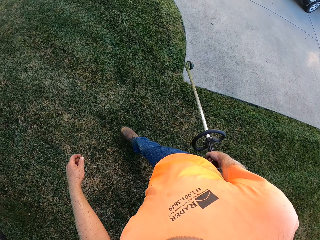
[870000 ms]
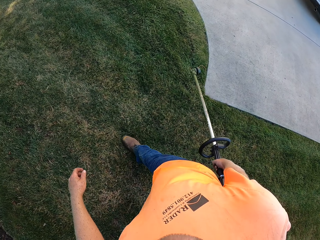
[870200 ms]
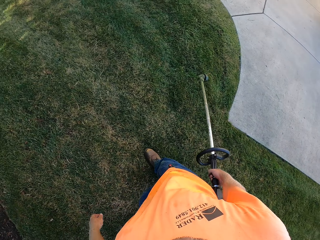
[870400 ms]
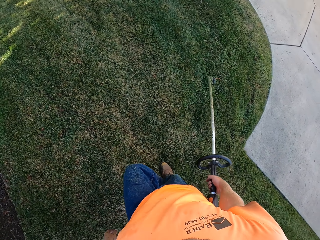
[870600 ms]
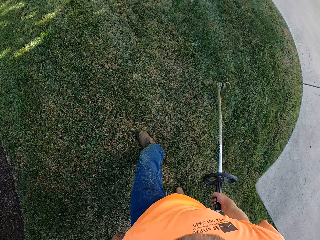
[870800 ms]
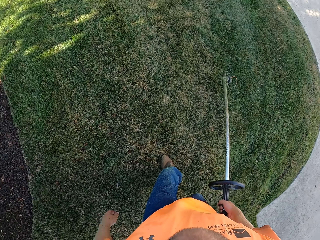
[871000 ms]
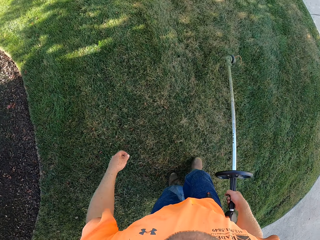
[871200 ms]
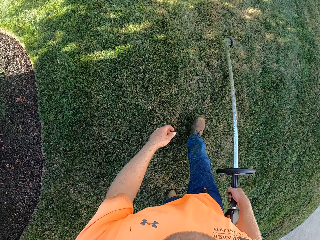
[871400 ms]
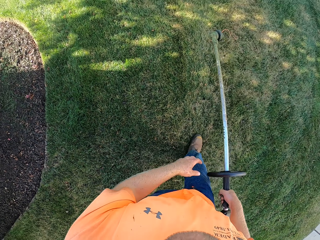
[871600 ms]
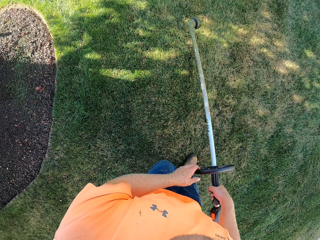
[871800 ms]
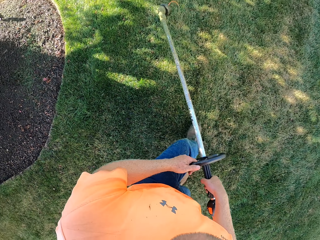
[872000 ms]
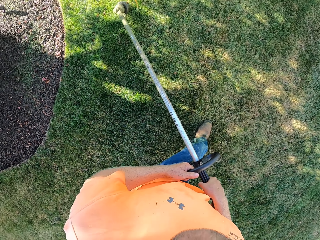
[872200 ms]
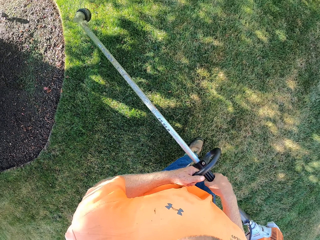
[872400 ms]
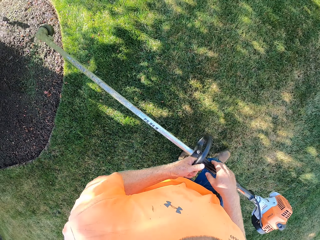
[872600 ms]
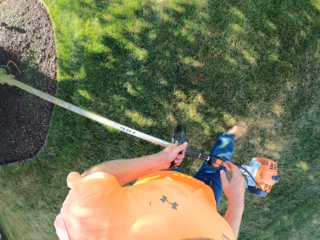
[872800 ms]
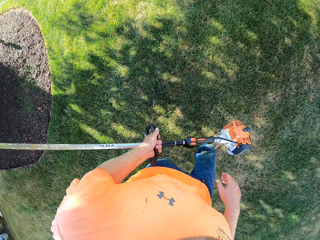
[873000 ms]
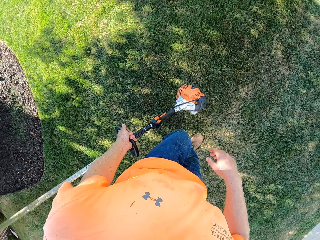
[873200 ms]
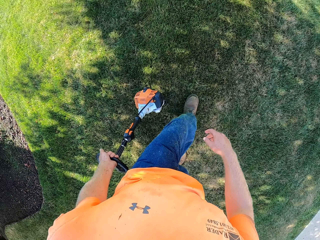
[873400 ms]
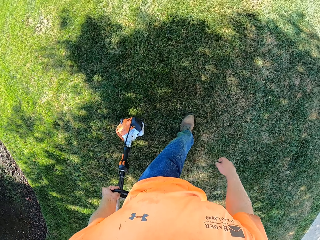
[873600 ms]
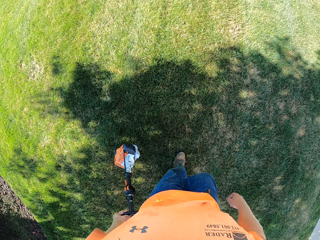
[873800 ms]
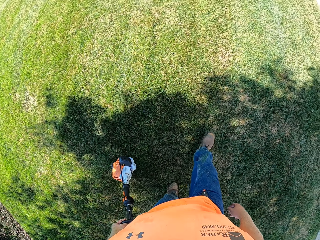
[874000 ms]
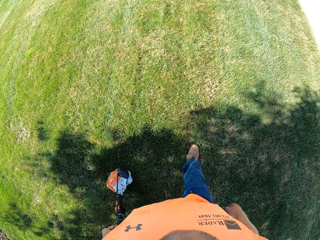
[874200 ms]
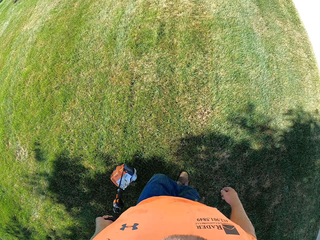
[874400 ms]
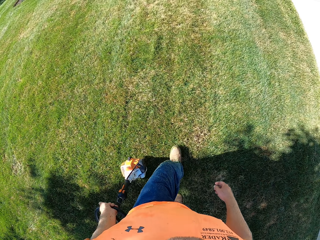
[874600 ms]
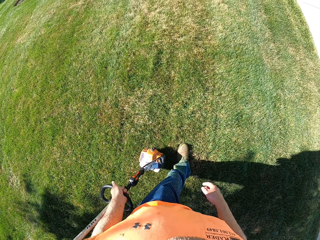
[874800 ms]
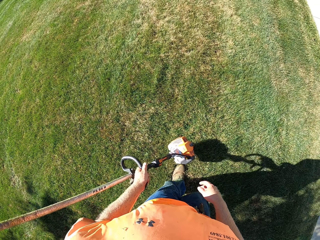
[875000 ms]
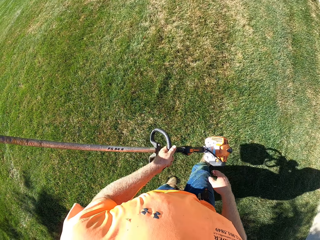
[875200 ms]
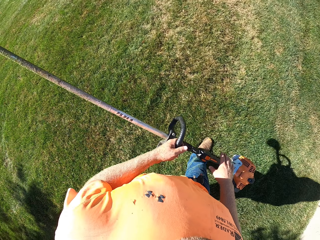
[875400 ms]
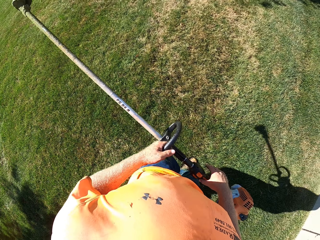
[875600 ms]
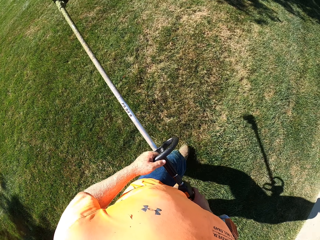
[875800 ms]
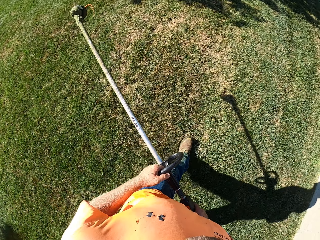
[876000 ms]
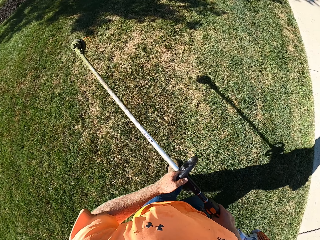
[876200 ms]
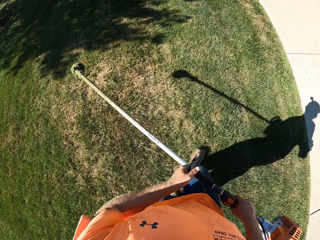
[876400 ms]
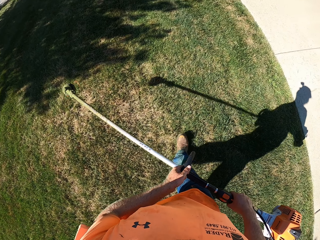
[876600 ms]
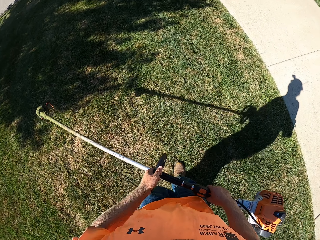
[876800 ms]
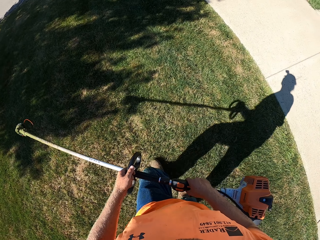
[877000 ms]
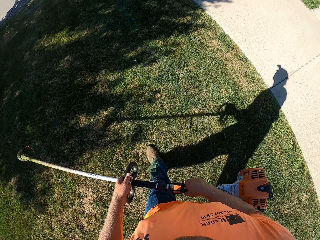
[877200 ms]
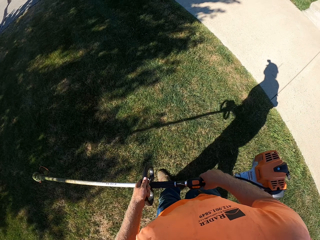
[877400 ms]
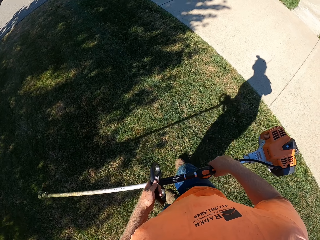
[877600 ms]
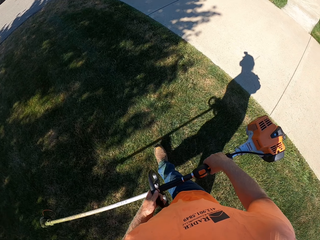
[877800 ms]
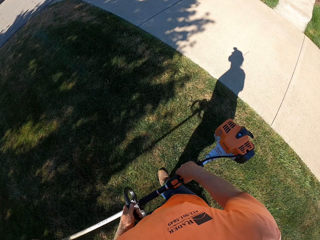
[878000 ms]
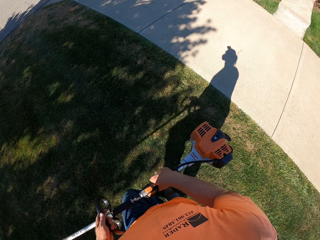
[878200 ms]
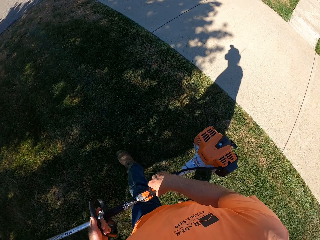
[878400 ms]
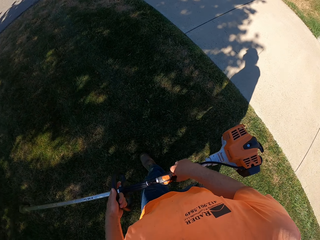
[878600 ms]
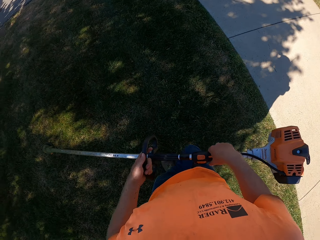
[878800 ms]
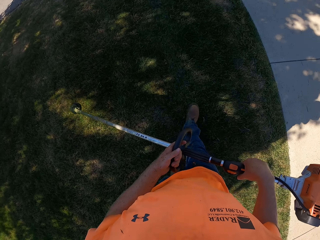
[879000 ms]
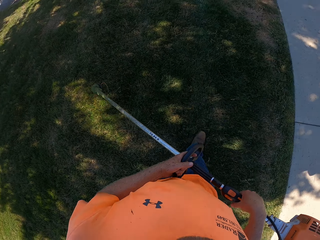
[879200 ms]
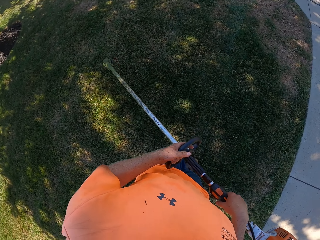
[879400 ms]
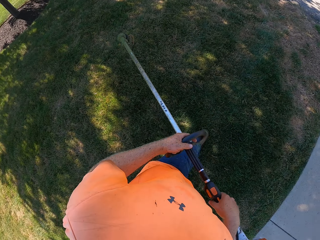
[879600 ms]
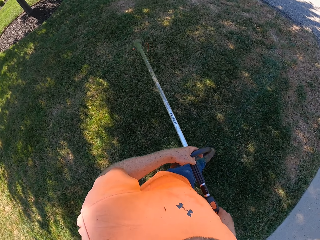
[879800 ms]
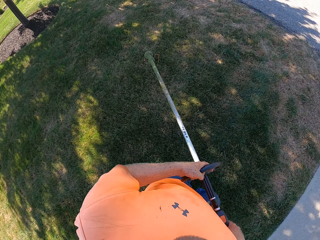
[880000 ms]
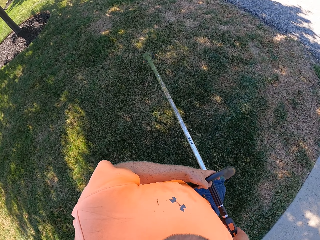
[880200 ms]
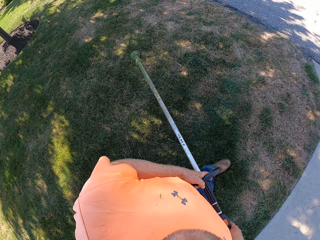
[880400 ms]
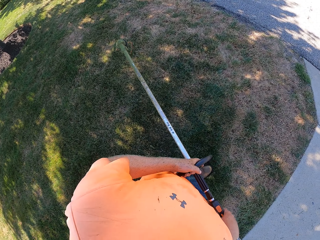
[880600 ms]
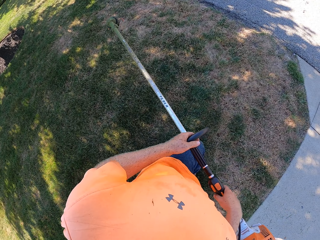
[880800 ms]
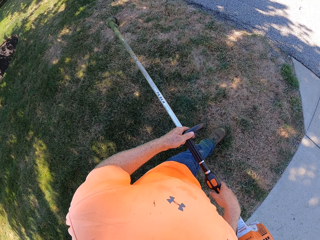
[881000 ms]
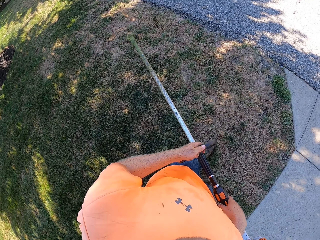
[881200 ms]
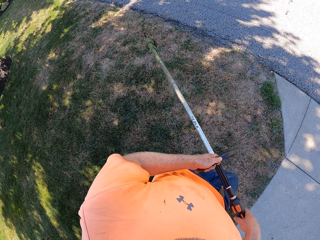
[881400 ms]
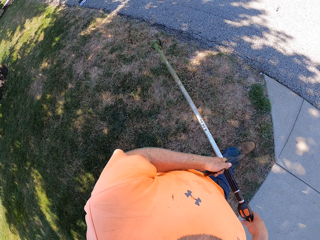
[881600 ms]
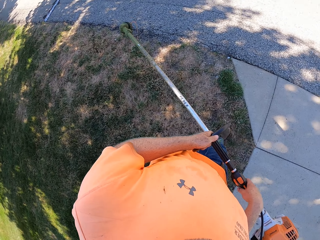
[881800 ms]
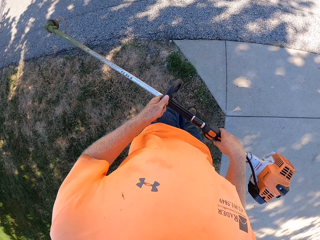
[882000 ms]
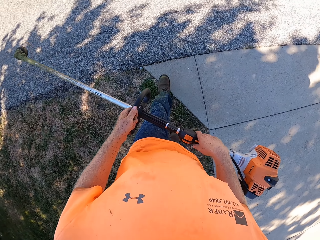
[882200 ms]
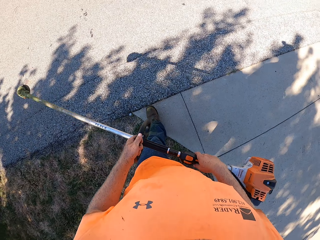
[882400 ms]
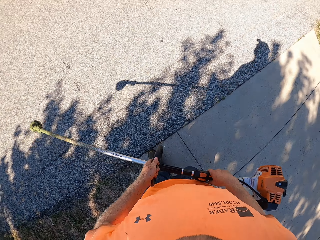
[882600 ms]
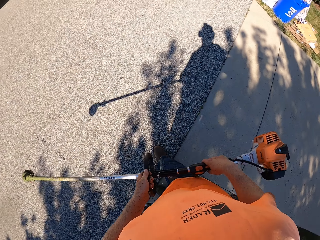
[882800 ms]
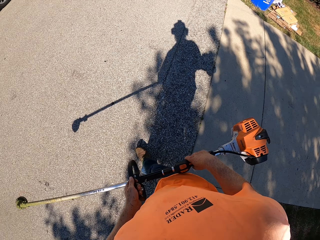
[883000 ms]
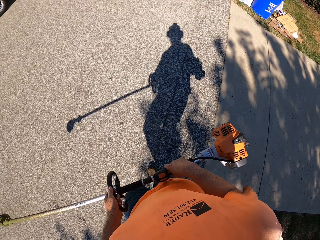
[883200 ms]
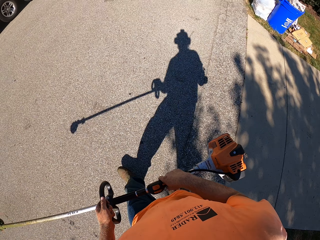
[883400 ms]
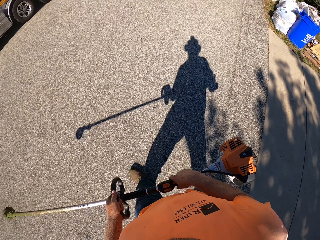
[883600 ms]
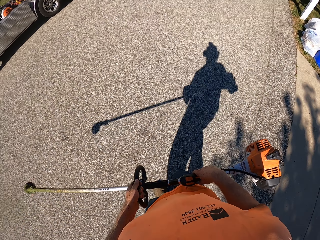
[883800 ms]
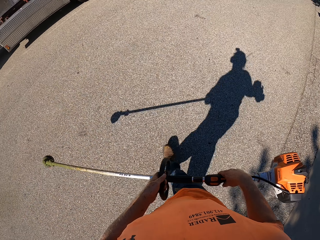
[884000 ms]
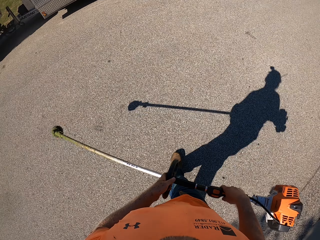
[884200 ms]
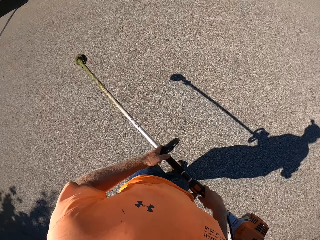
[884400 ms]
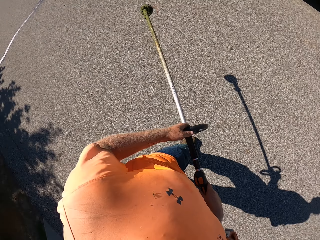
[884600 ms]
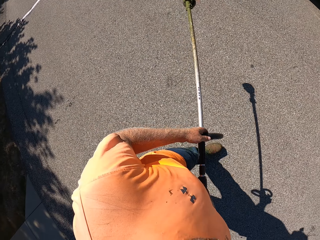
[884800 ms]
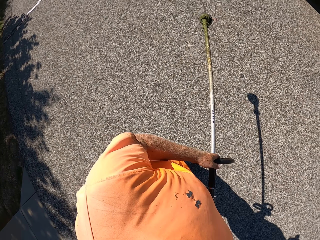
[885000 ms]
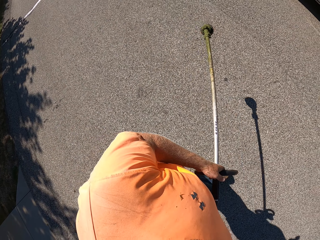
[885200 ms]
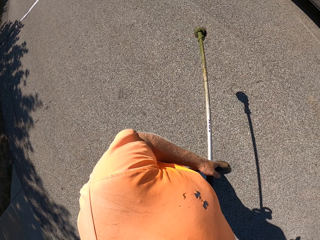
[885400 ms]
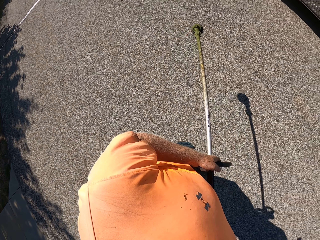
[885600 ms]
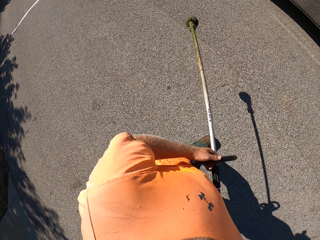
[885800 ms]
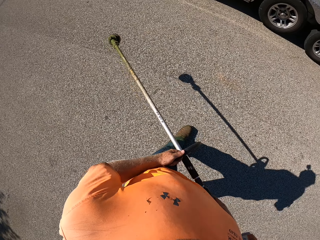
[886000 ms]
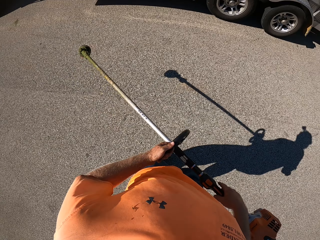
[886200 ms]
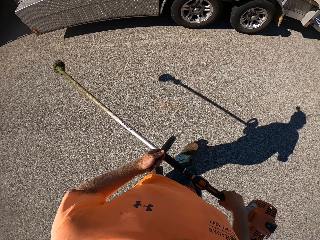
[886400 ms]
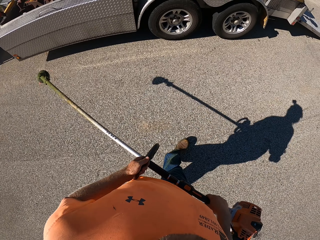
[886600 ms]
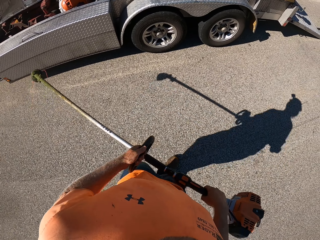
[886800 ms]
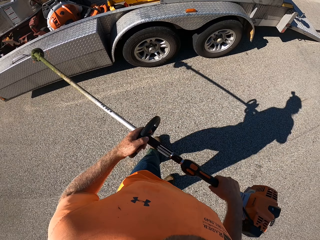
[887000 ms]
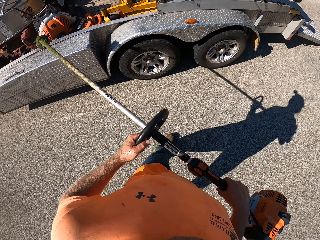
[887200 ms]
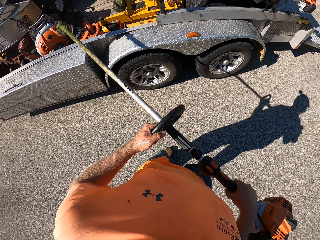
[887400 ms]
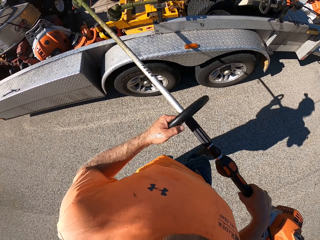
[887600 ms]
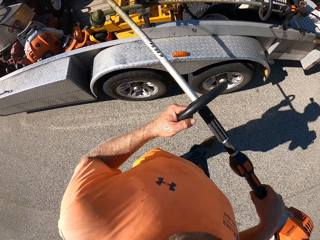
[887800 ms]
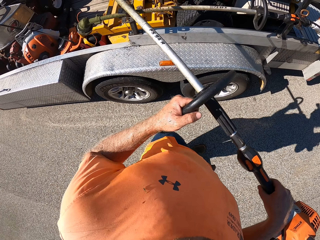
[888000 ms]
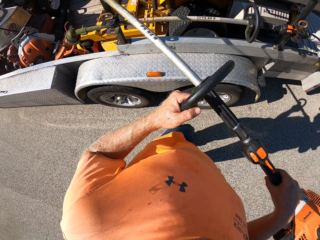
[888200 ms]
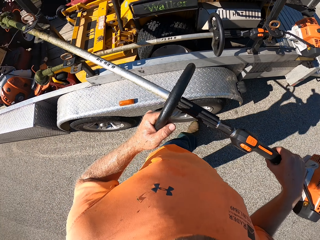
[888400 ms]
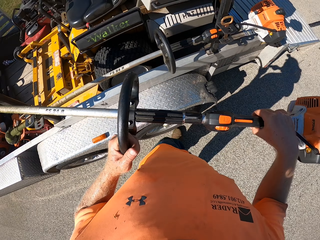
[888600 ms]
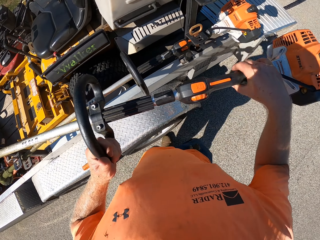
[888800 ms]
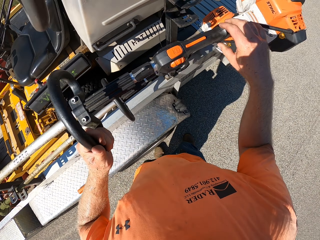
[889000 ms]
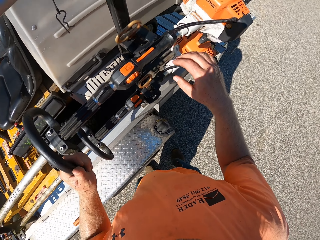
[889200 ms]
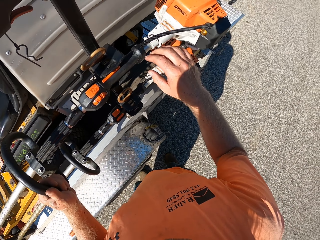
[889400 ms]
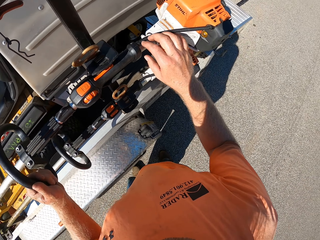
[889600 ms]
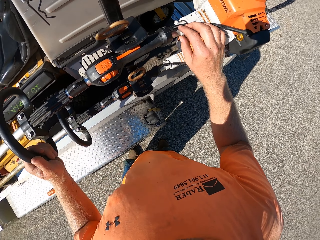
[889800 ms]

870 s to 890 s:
The camera wearer transfers the grass trimmer from his right hand to his left hand. He holds the grass trimmer with both hands. He walks towards a truck with the grass trimmer in his hands. He crosses the road. He places the grass trimmer on a stand on the truck with his hands.

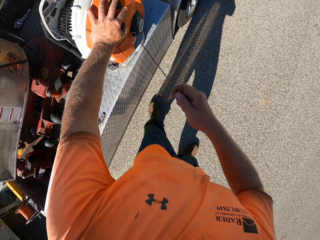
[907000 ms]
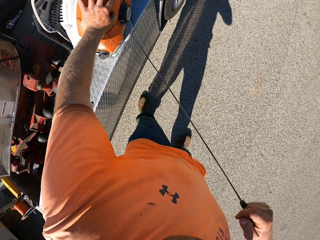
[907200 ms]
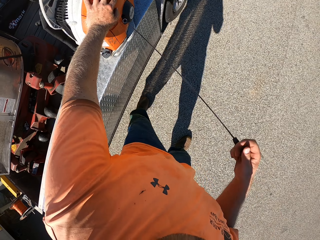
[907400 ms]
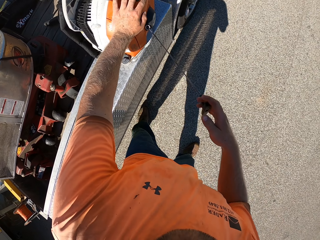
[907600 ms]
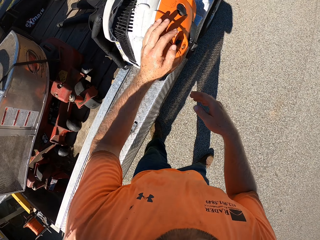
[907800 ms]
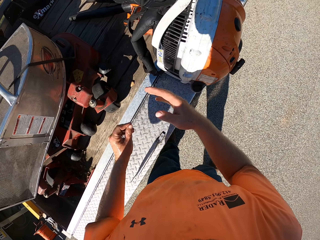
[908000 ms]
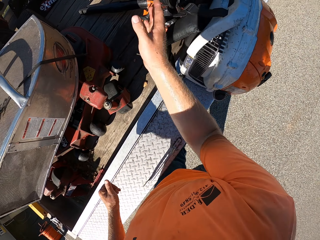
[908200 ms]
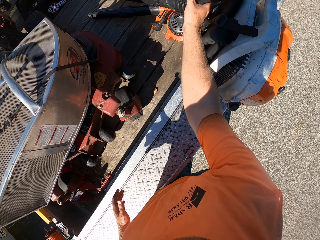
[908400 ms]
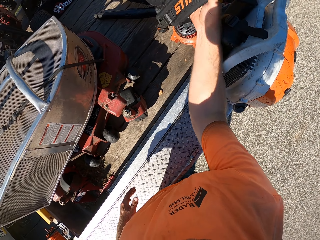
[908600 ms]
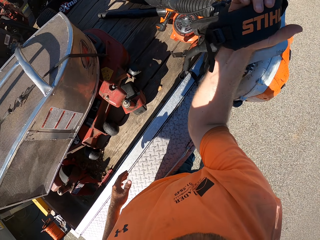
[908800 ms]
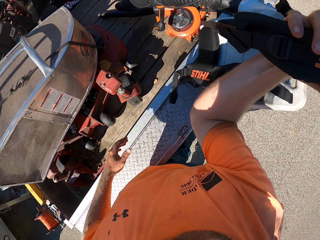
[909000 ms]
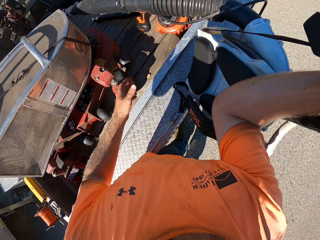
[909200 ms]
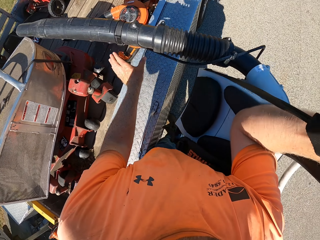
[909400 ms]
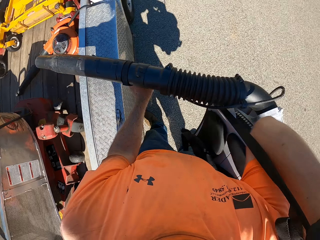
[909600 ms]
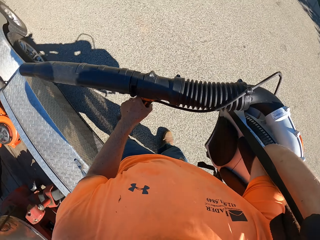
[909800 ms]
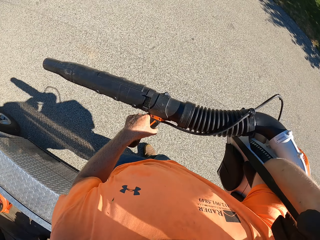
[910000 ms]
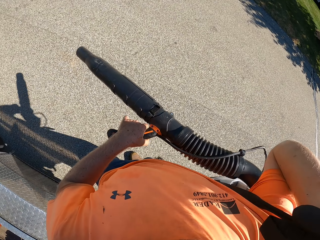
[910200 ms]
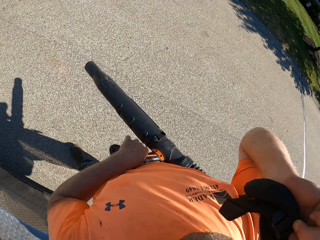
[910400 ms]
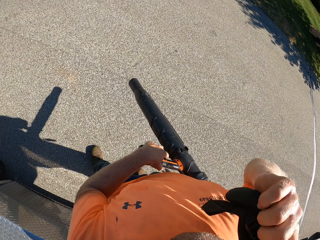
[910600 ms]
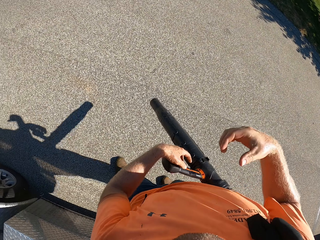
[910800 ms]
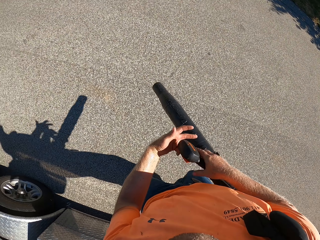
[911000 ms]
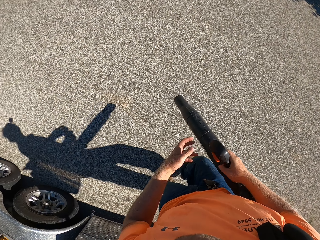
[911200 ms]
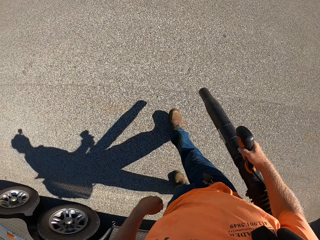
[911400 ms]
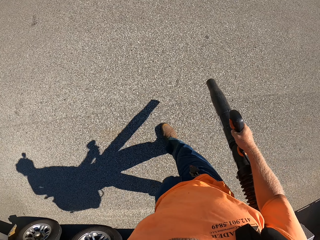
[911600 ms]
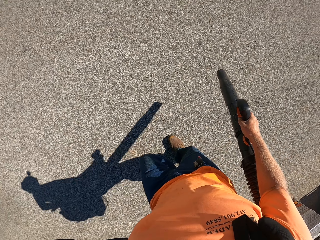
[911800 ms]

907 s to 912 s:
The camera wearer turns on something. He lifts up the sprayer from the truck with his right hand. He wears the sprayer on his back with his right hand. He holds the lance of the sprayer with his right hand.
